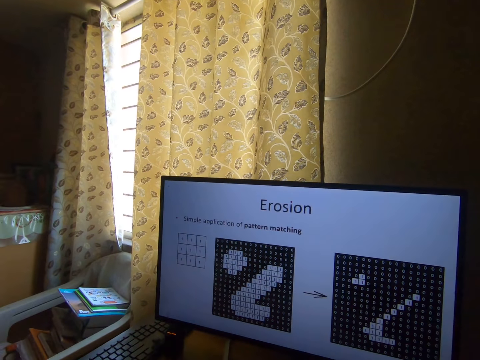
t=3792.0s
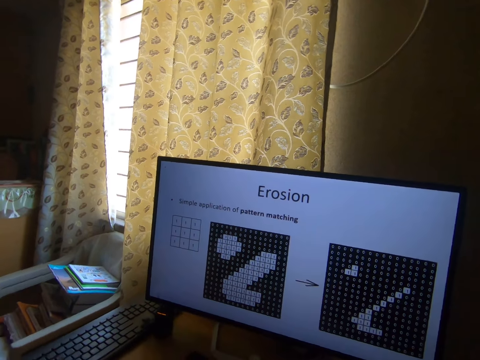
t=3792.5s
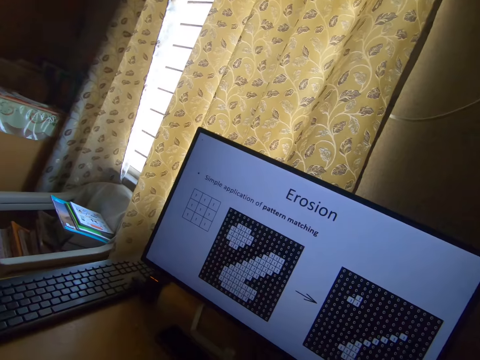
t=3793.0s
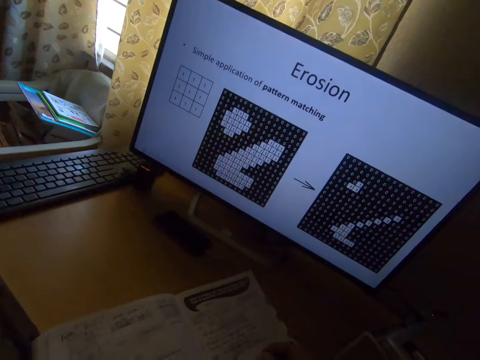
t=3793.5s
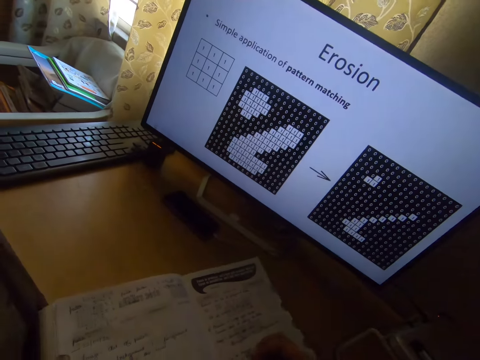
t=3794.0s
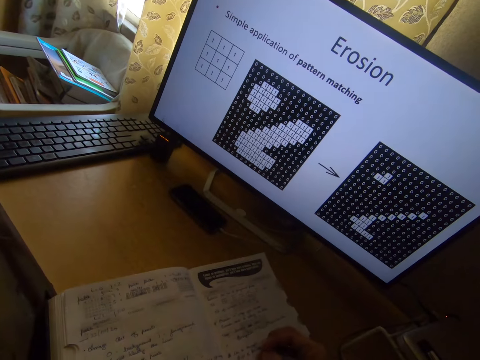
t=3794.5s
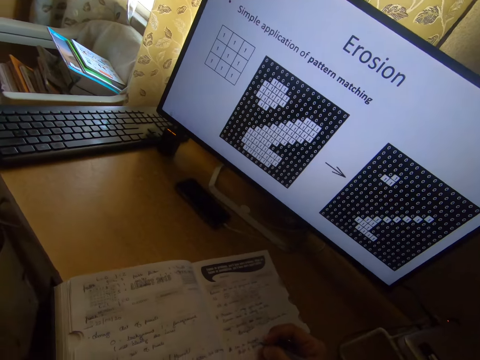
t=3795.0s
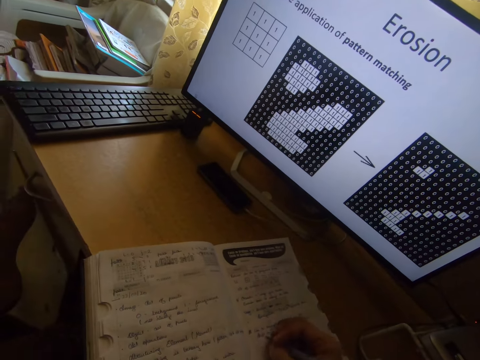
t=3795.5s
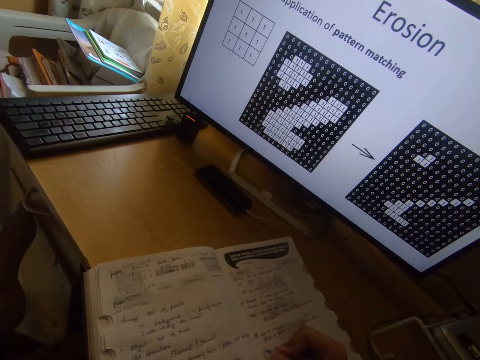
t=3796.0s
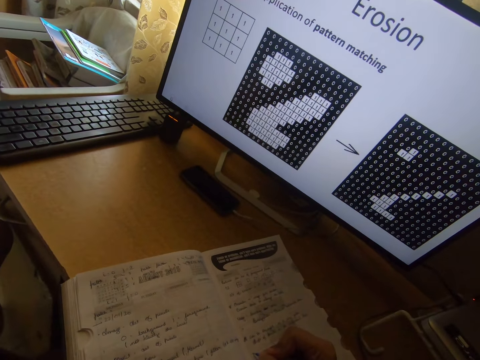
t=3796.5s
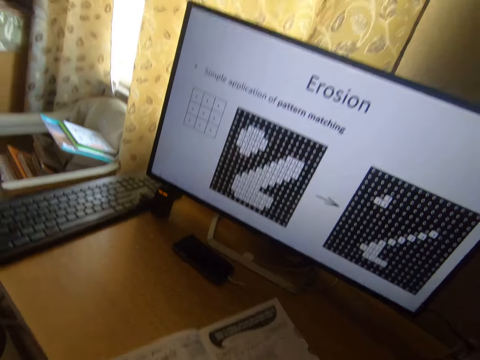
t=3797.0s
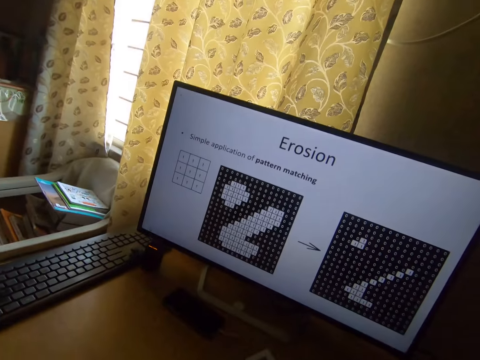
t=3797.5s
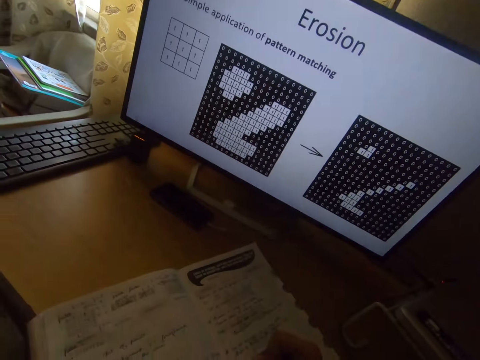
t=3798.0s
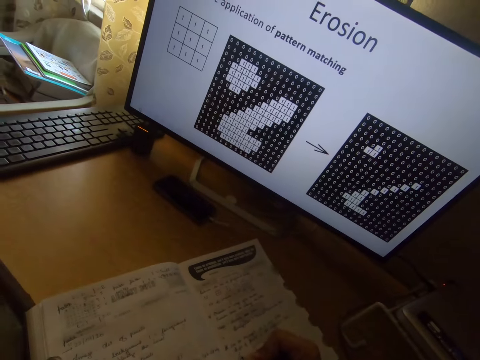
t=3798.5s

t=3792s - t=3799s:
The camera wearer writes on the book.

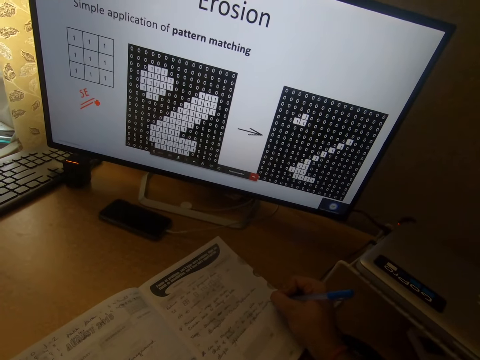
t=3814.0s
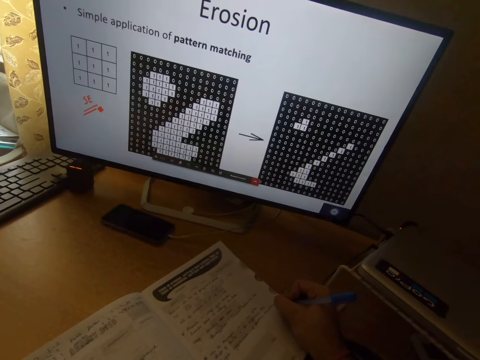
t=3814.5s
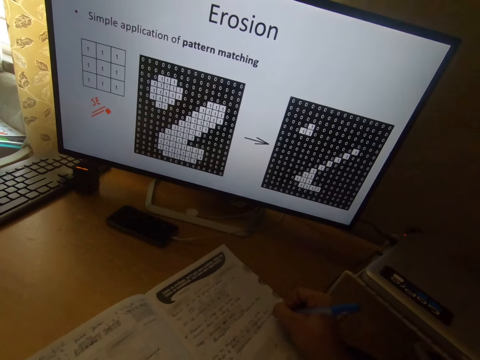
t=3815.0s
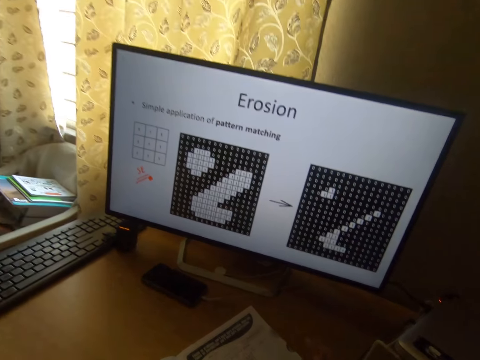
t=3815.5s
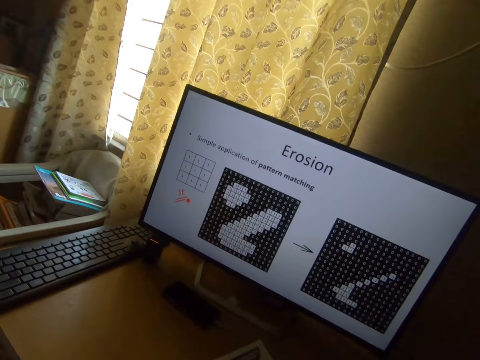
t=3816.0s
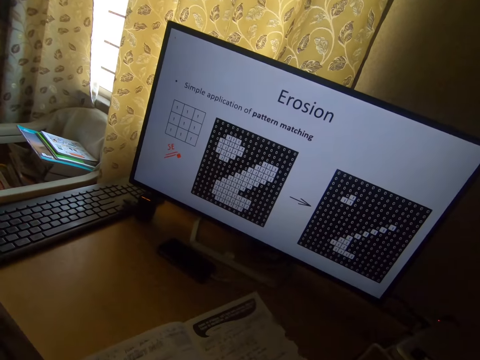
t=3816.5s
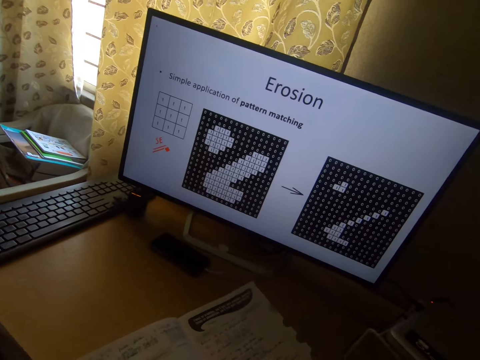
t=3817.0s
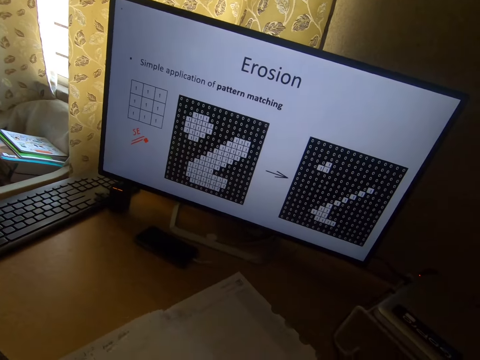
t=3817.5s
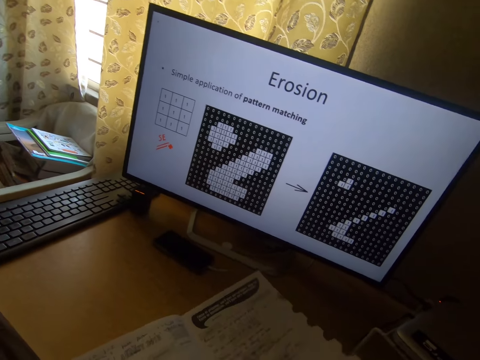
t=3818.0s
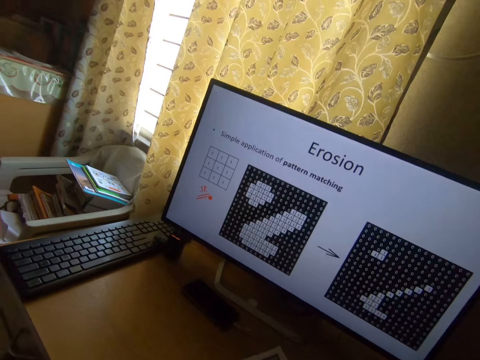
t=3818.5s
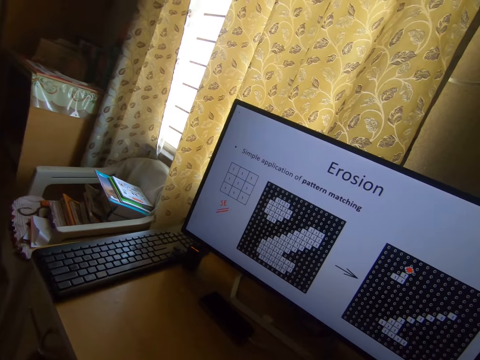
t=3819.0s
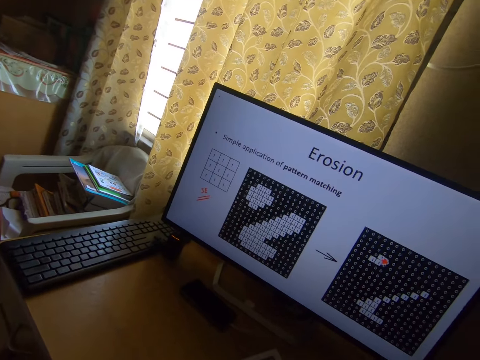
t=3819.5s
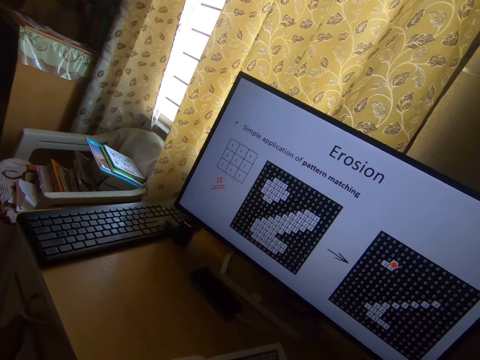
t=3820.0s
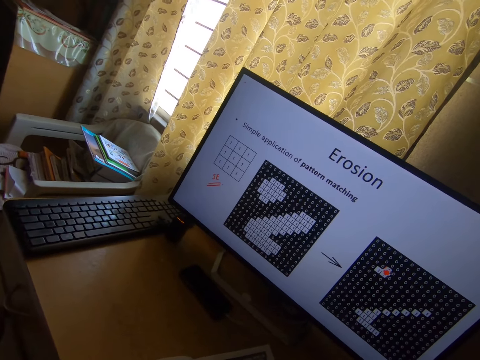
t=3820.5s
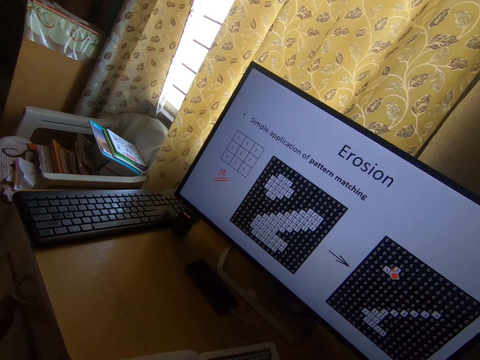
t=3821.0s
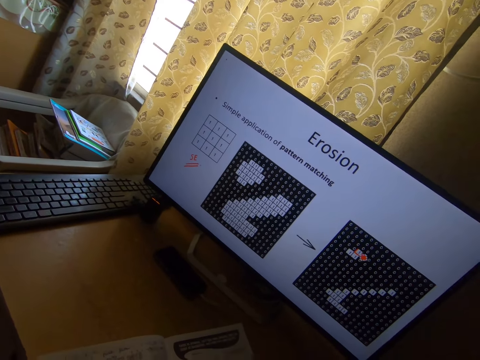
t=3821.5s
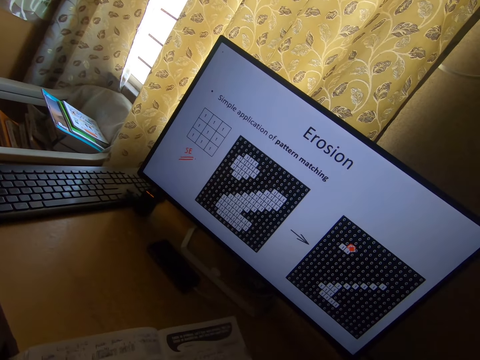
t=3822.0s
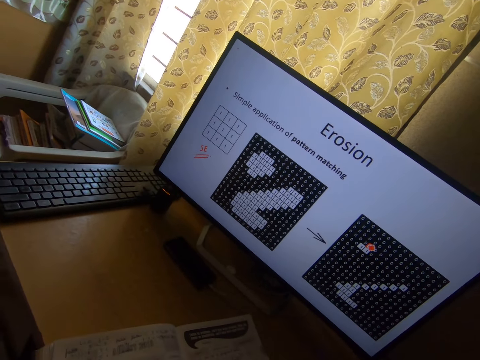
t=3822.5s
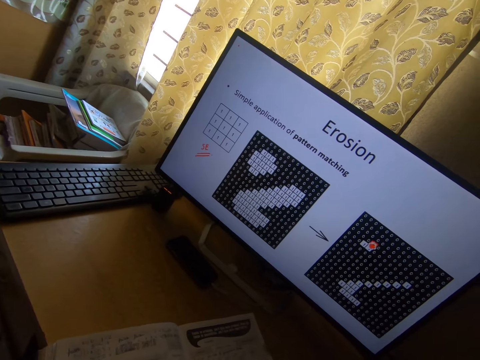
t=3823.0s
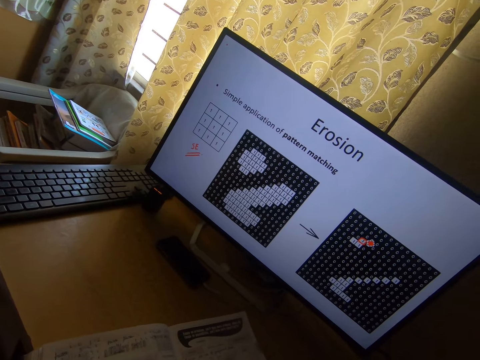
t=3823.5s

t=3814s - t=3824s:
The camera wearer reads a presentation on the computer monitor. They turn to the next page in the book. They turn back to the previous page. They read the presentation on the computer monitor.

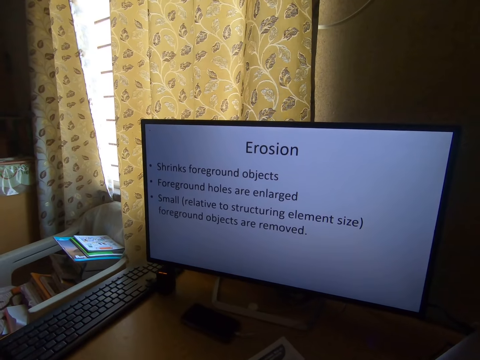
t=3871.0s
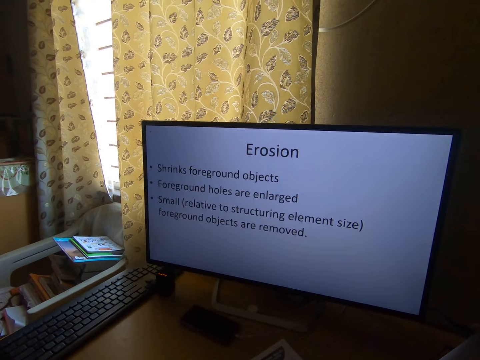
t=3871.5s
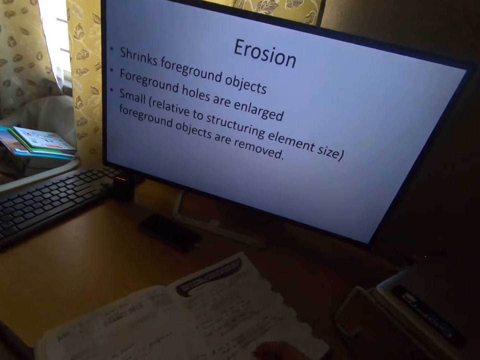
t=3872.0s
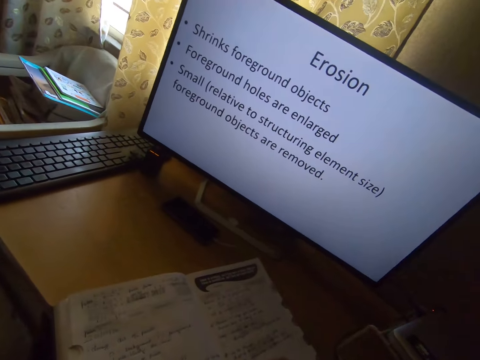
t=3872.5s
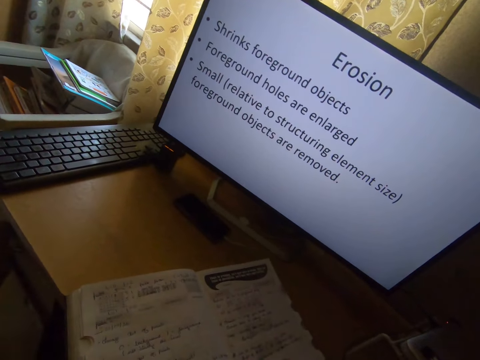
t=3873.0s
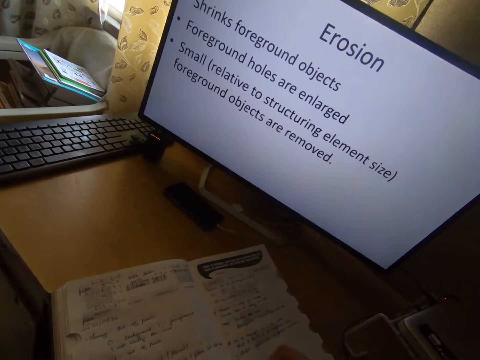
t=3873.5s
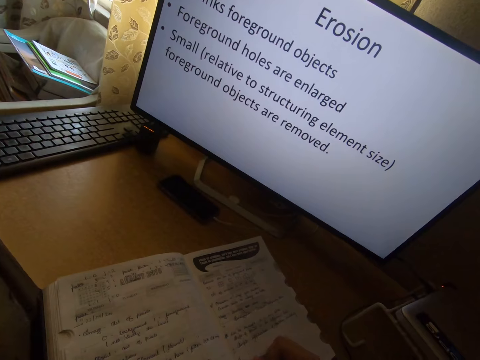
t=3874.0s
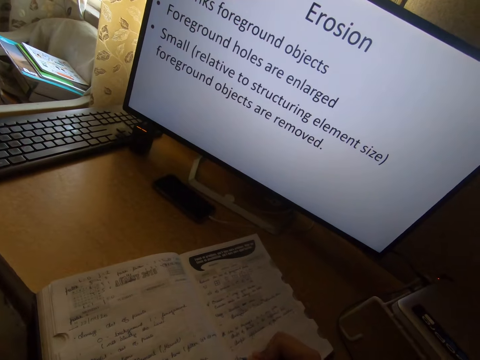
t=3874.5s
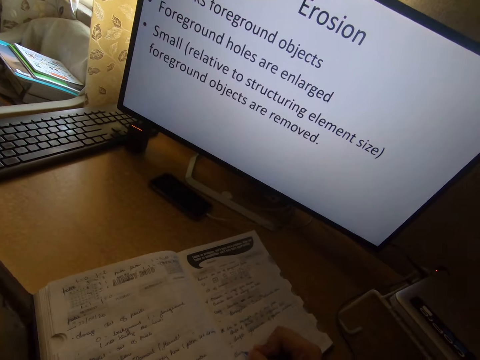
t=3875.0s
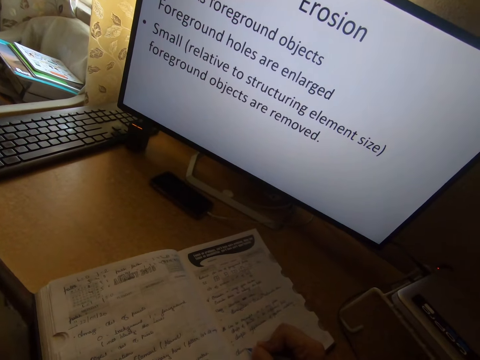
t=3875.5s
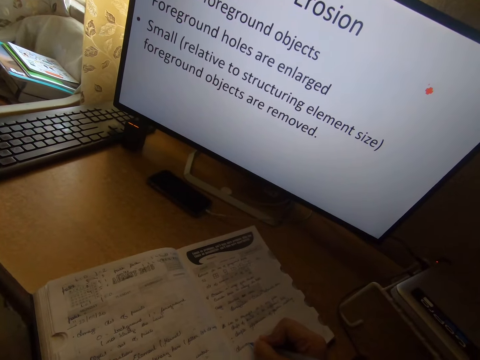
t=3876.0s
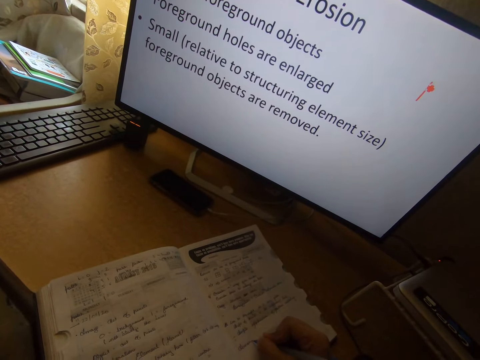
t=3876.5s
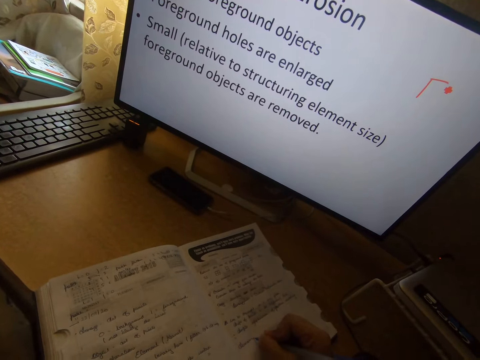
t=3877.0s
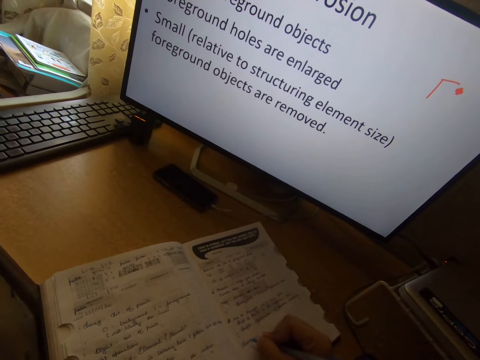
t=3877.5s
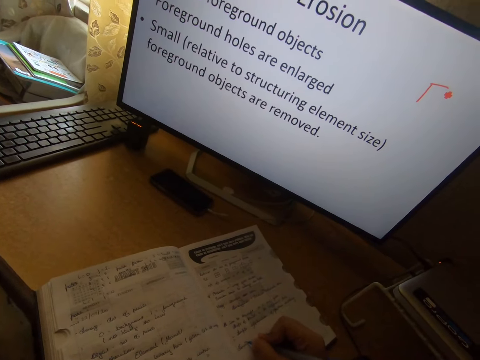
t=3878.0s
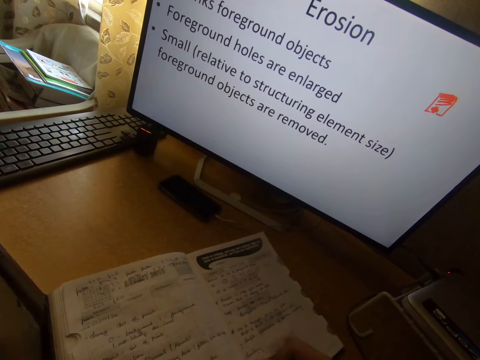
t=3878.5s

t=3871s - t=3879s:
The camera wearer writes on the book with the pen in his right hand.

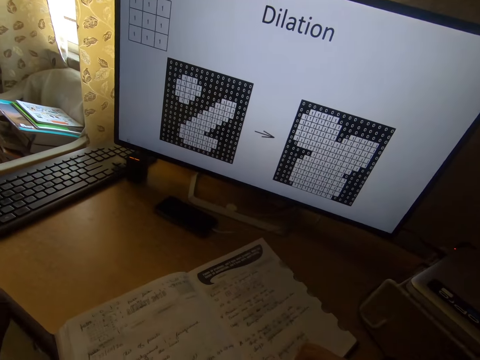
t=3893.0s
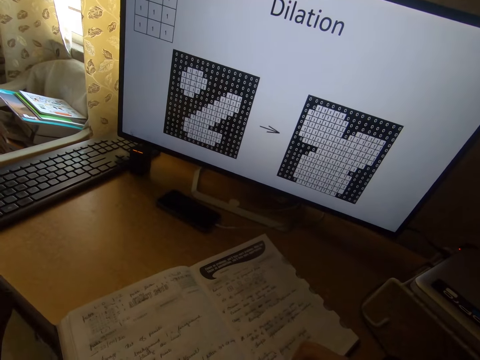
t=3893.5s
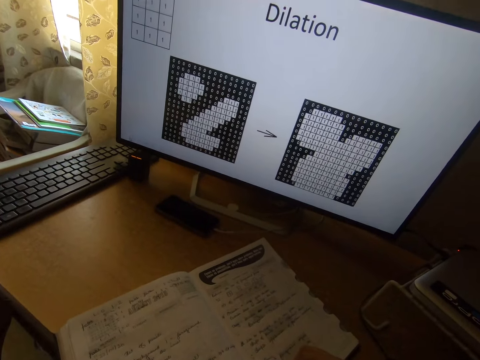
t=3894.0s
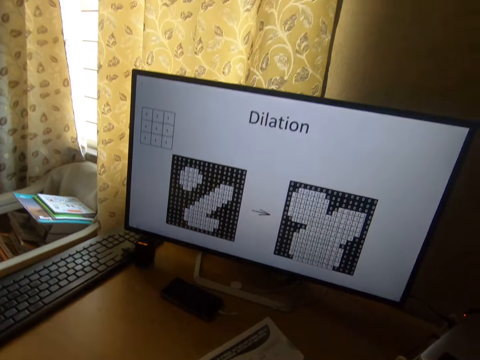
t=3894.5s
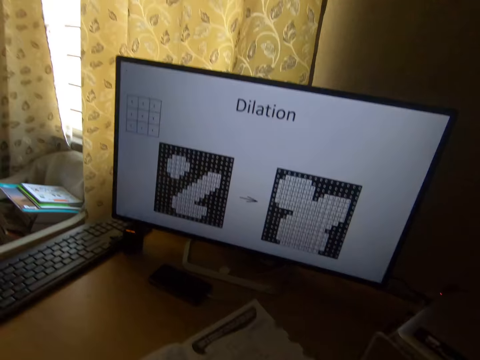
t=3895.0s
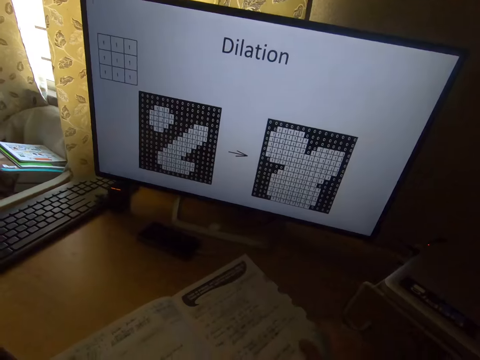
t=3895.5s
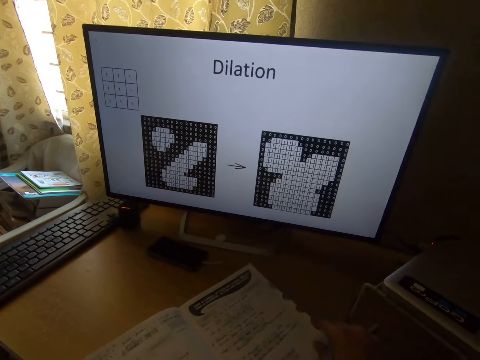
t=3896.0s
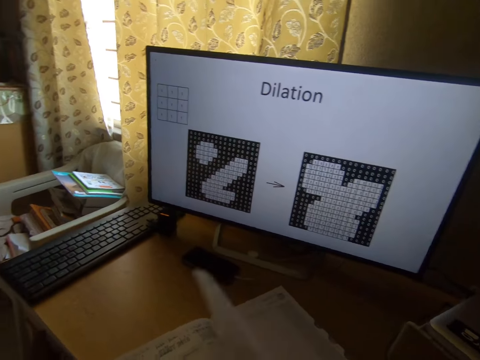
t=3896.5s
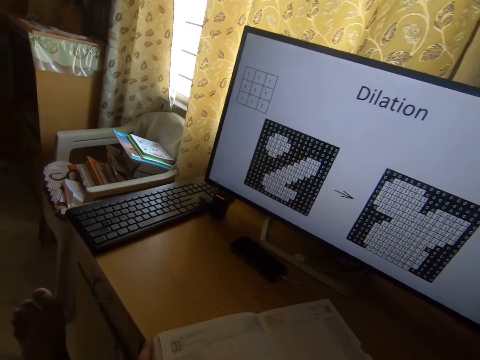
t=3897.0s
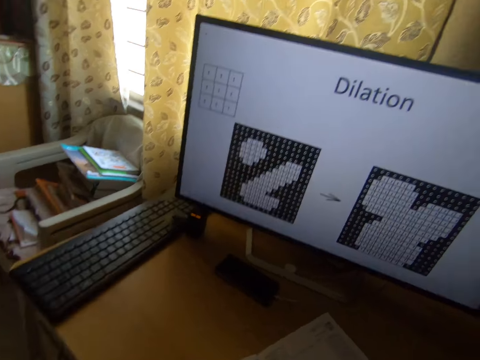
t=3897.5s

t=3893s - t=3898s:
The camera wearer reads a presentation on the computer monitor. They turn to the next page in the book.
